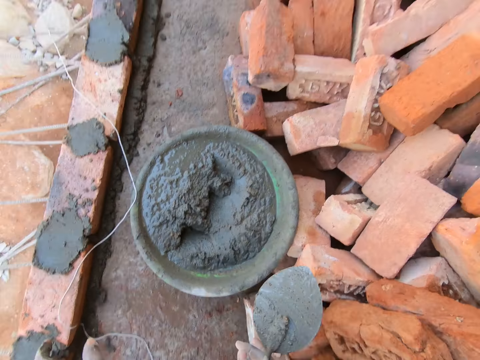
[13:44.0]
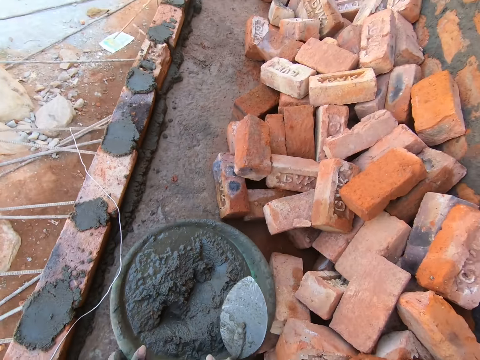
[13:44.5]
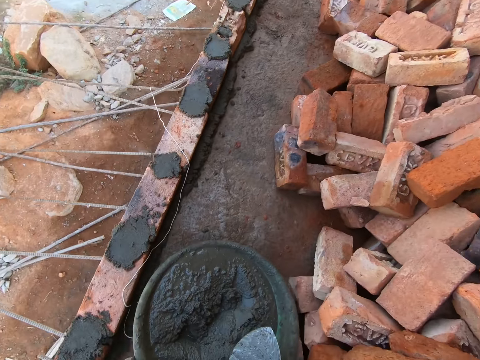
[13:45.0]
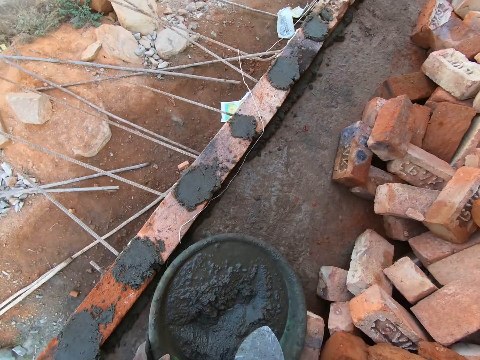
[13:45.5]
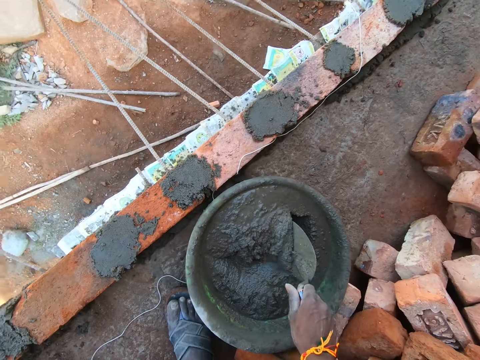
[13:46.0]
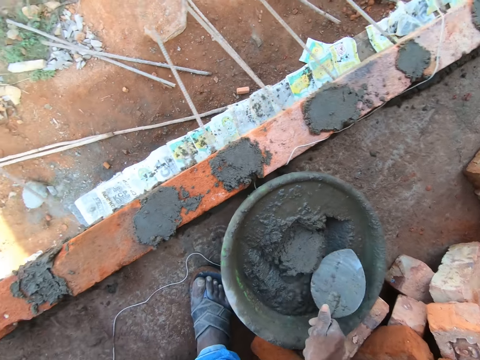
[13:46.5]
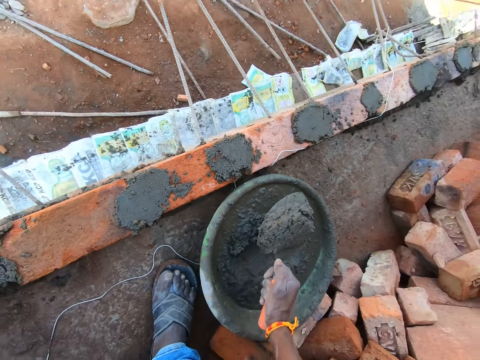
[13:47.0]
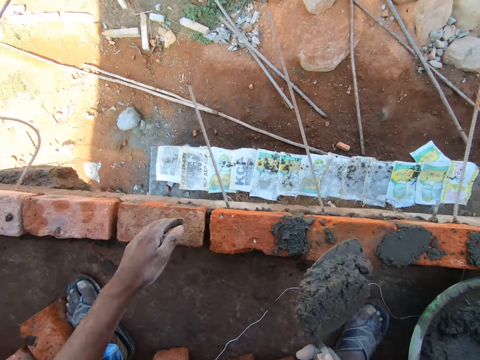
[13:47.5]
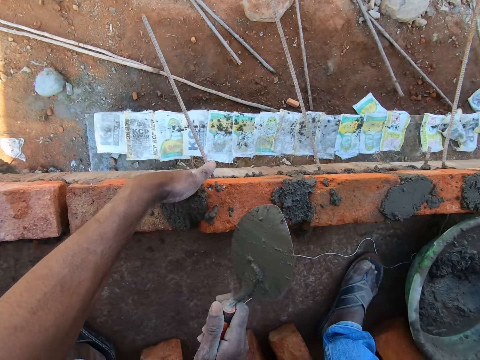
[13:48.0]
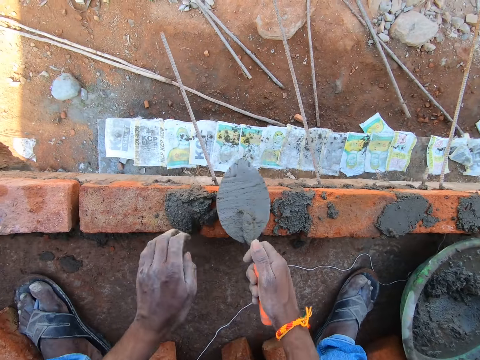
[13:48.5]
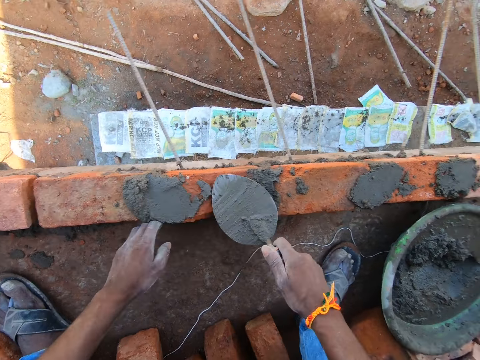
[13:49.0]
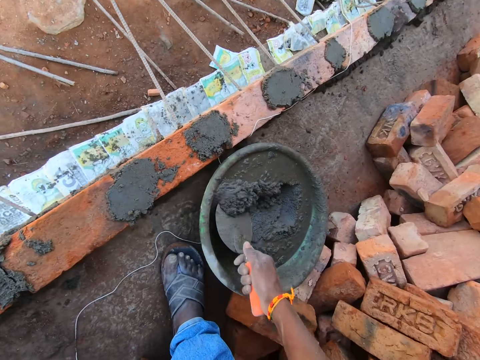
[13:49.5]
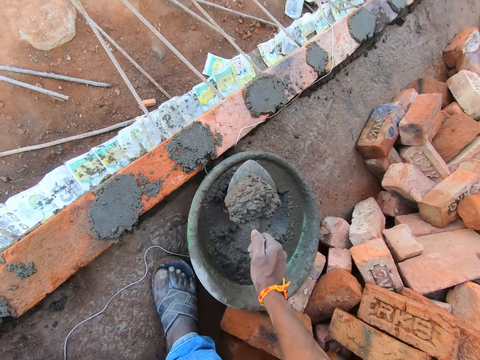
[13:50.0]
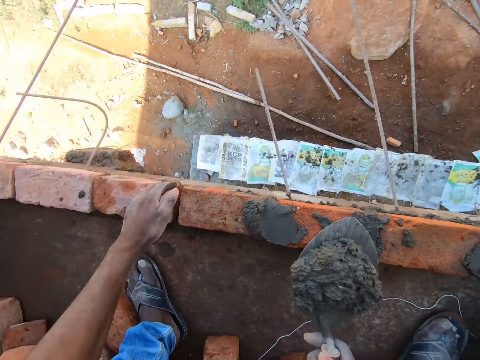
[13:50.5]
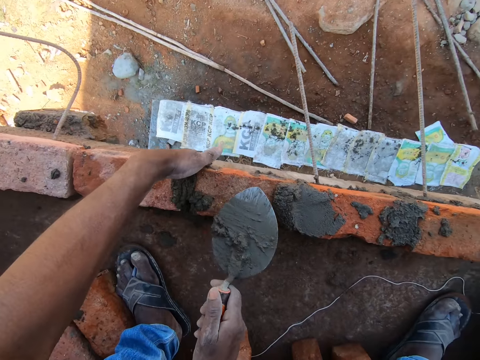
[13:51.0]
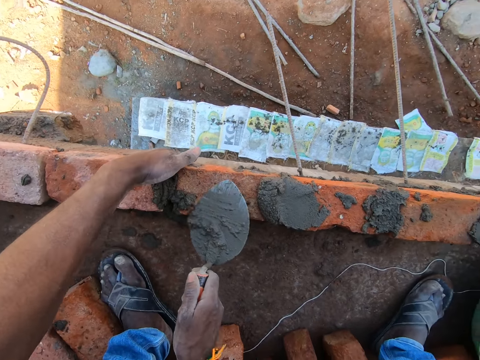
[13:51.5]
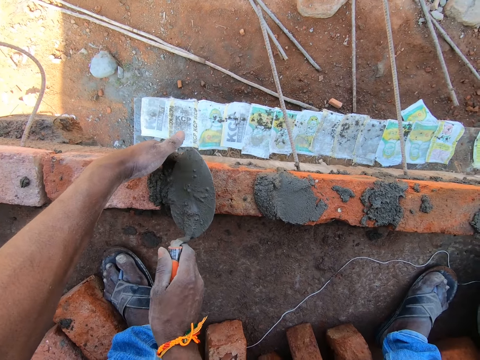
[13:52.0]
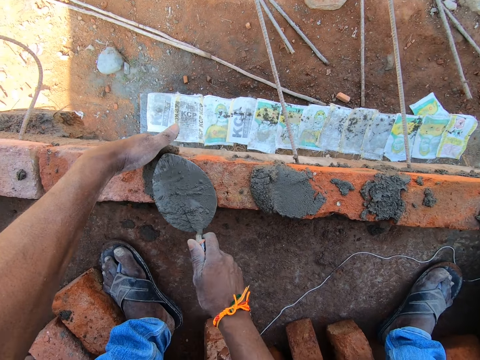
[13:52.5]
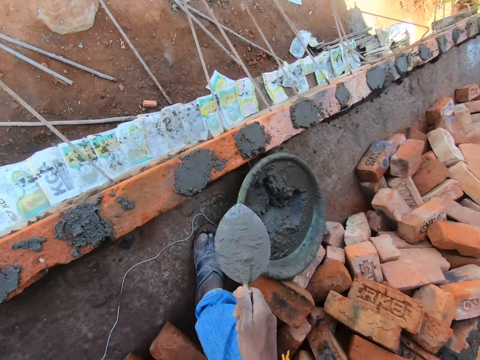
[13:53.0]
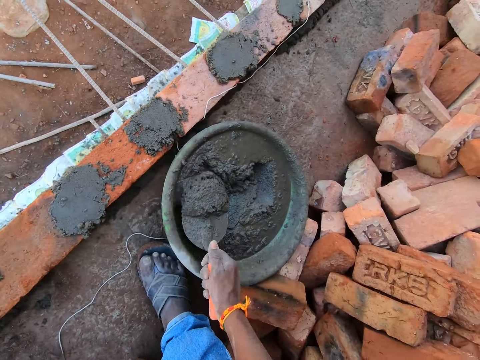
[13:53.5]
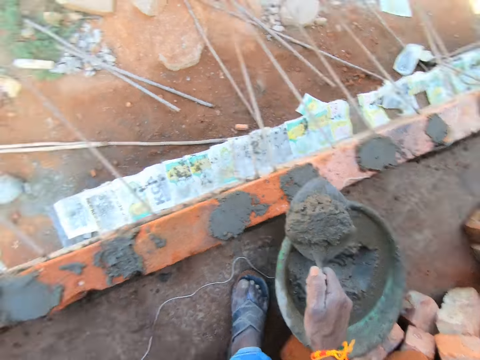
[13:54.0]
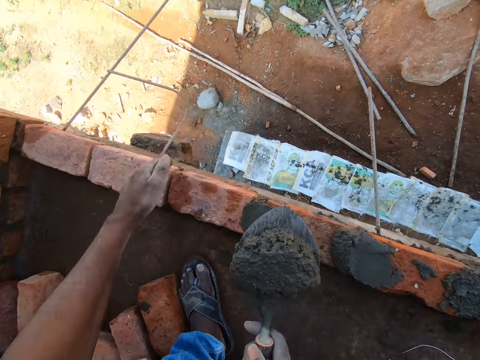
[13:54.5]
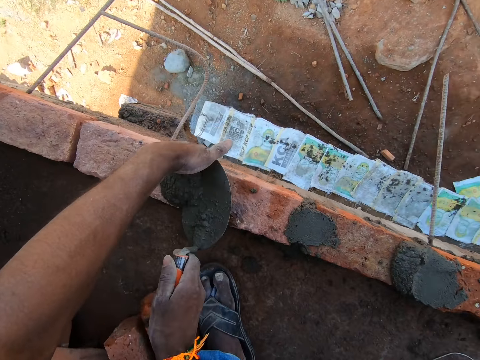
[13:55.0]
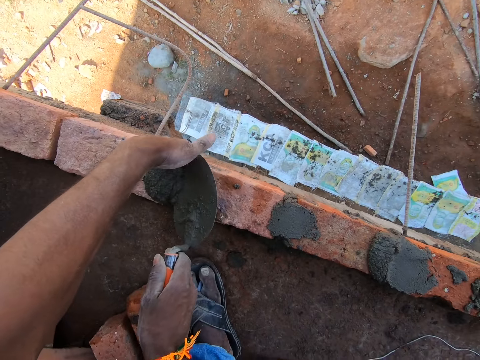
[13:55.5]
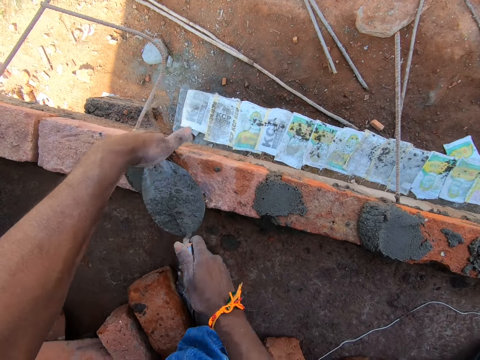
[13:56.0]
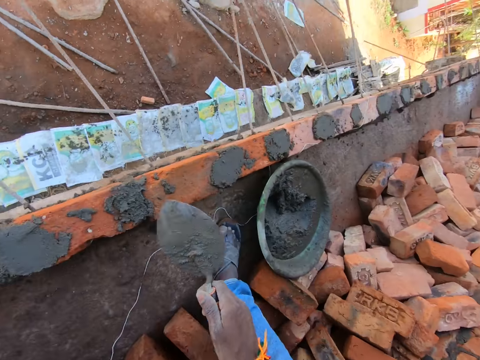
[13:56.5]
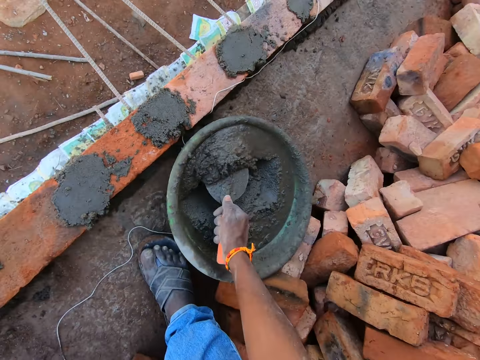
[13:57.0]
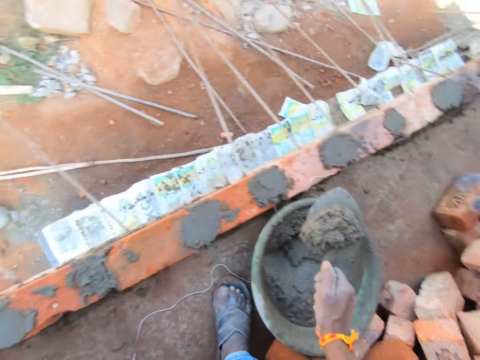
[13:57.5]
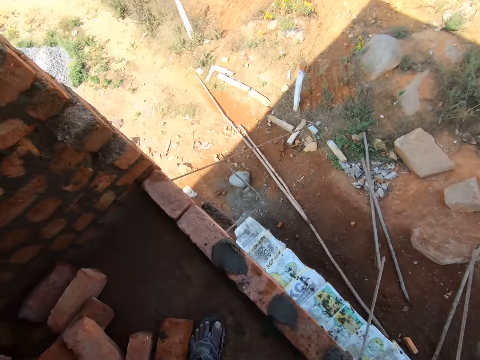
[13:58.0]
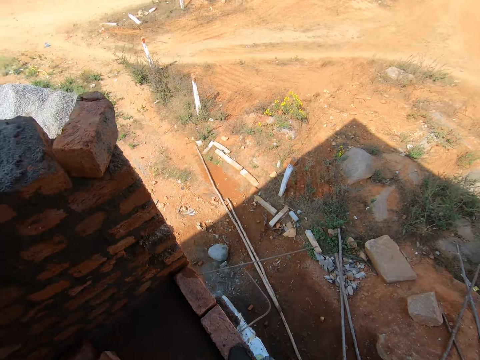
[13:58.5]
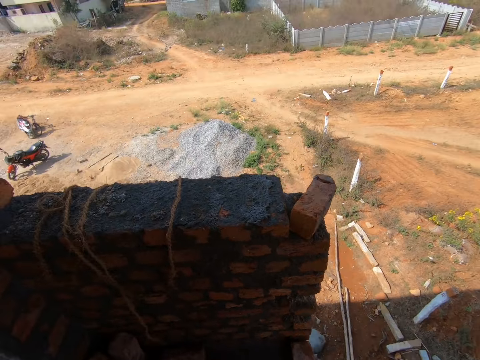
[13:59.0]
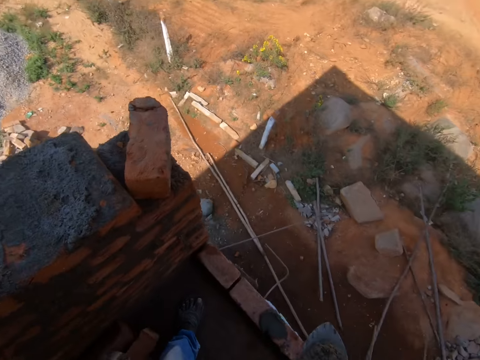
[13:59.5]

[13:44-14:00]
The camera wearer moves the string from the basin. They move the basin. They pull the basin of ballast. They mix the ballast. They scoop the concrete with a brick trowel. They apply the concrete on the brick. They scoop the concrete with the brick trowel. They apply the concrete on the brick. They scoop the concrete with the brick trowel. They apply the concrete on the brick. They scoop the concrete with the brick trowel.

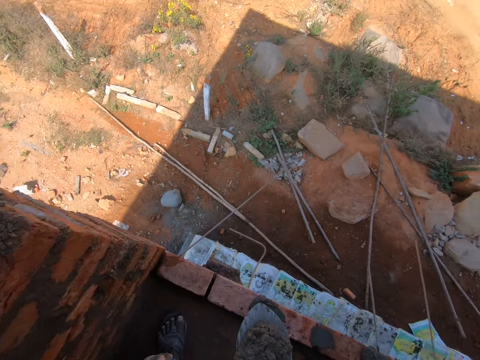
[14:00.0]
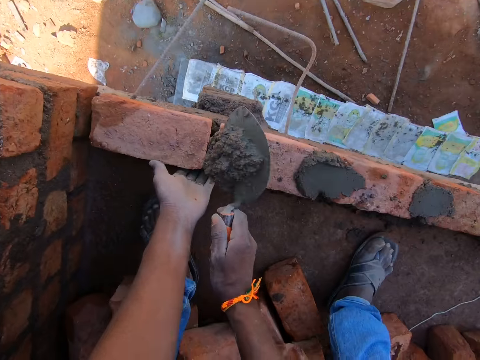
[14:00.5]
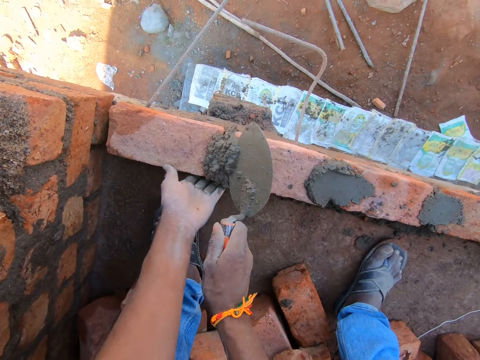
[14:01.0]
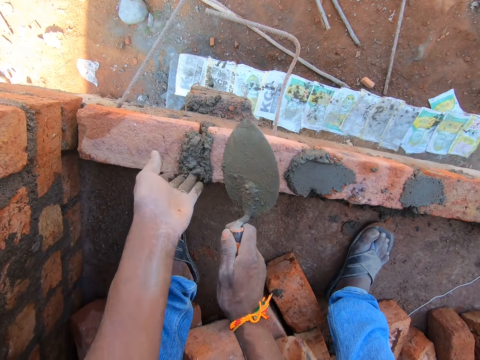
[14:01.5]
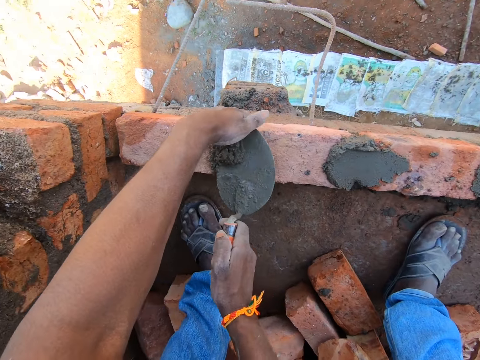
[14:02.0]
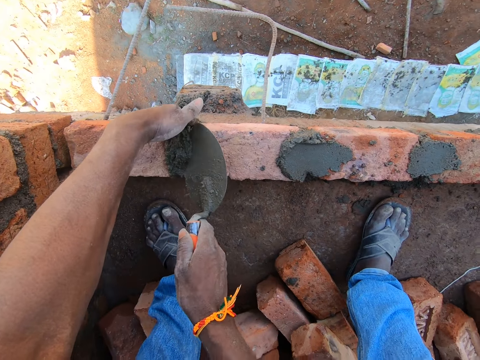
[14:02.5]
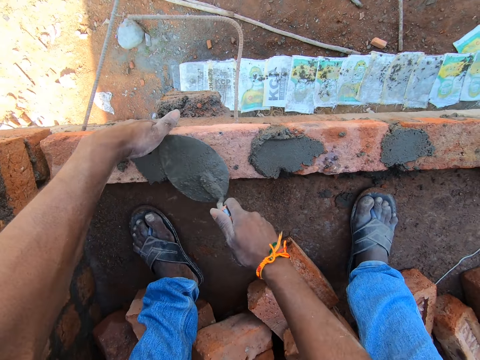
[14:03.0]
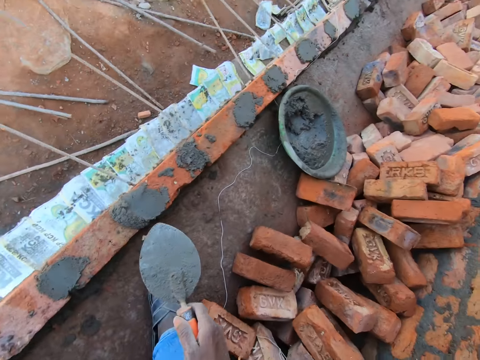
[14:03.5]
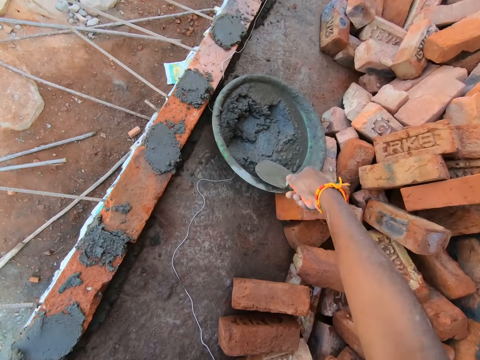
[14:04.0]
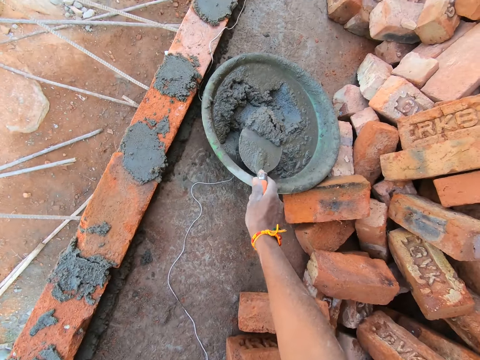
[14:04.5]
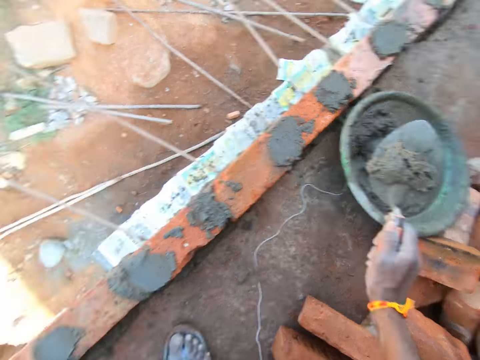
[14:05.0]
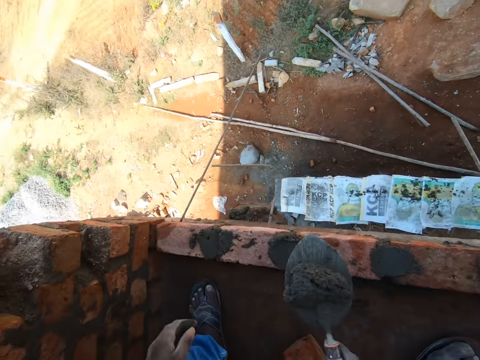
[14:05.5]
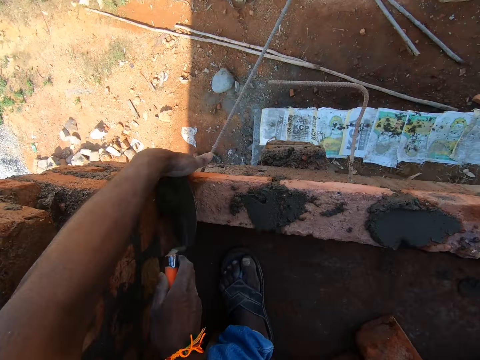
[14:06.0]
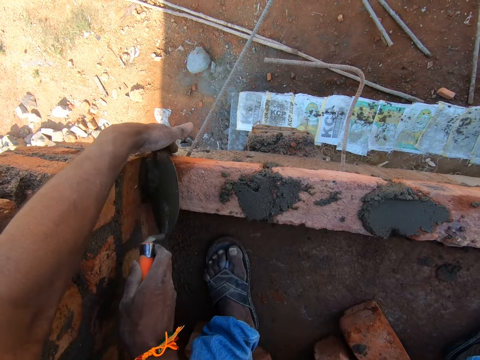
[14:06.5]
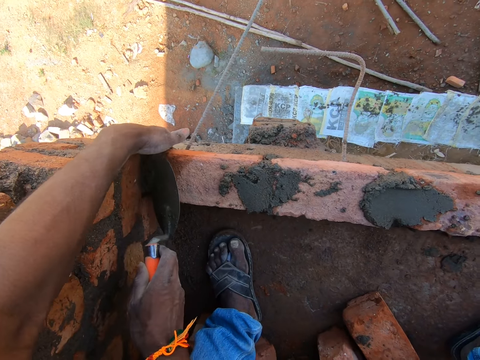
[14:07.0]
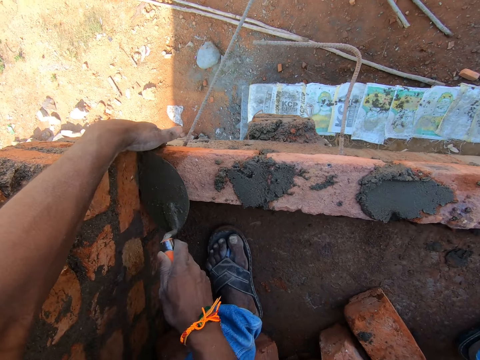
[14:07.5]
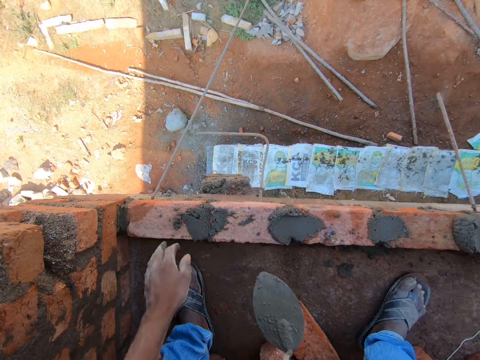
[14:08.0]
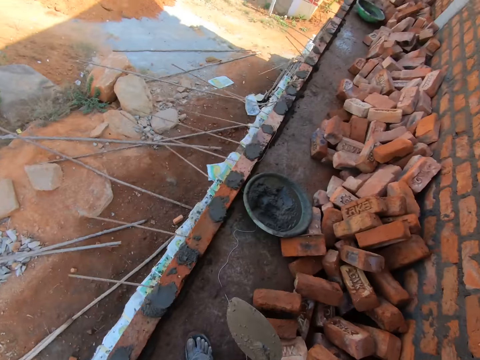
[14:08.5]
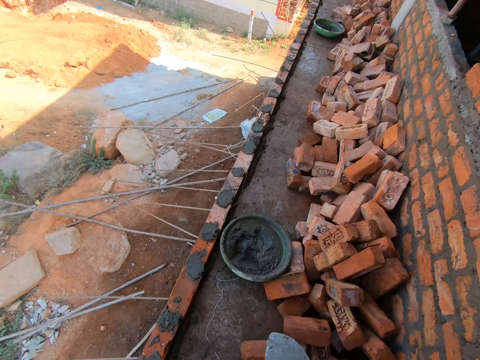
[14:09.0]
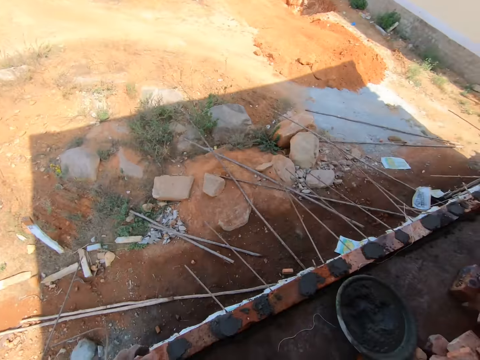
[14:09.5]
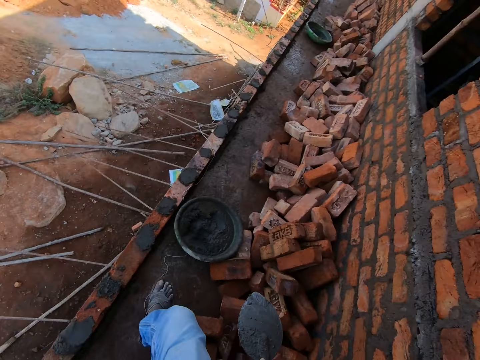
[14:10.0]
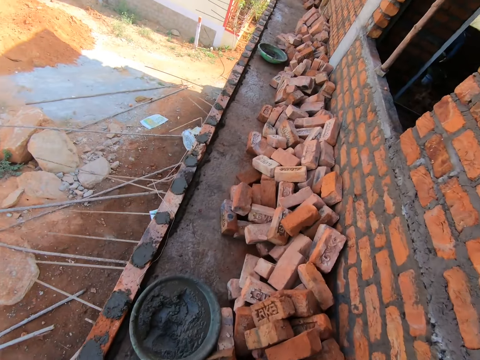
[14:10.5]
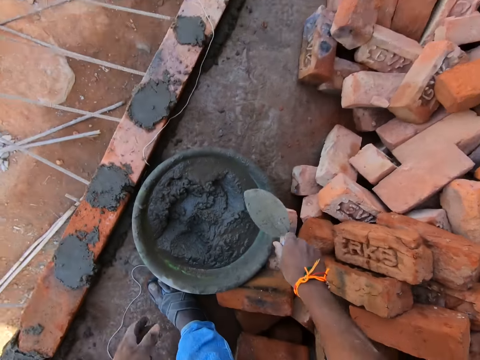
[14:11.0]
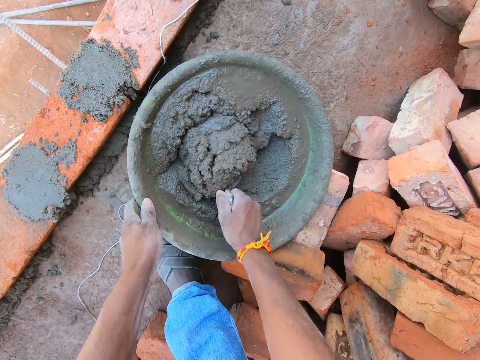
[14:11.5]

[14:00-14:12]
The camera wearer applies the concrete on the brick. They scoop the concrete with a brick trowel. They apply the concrete on the brick. They look around.
